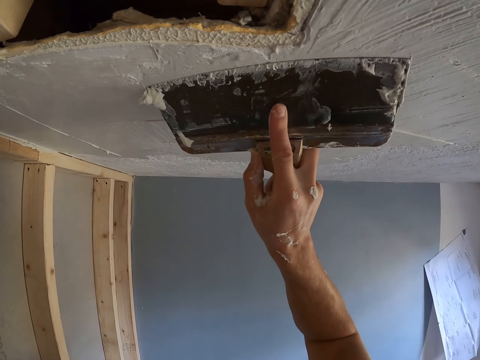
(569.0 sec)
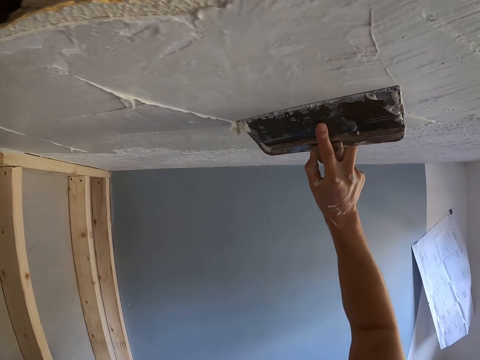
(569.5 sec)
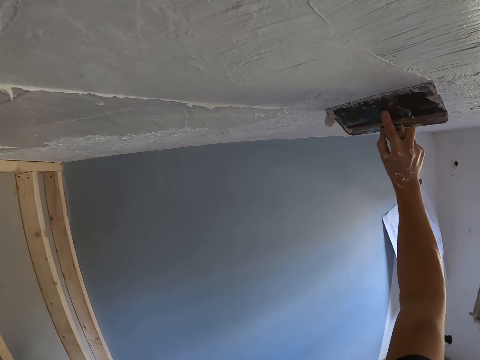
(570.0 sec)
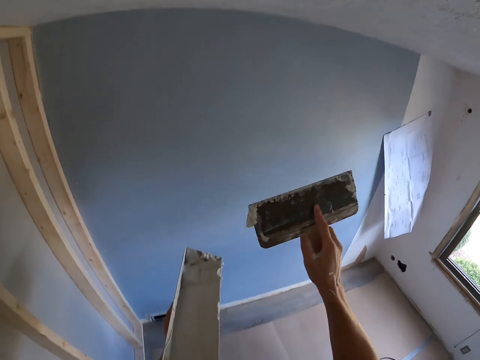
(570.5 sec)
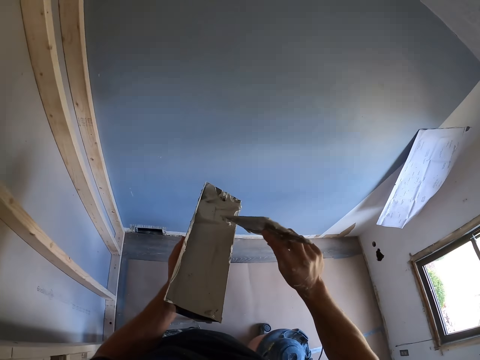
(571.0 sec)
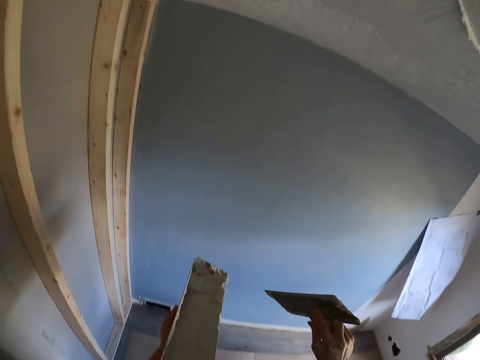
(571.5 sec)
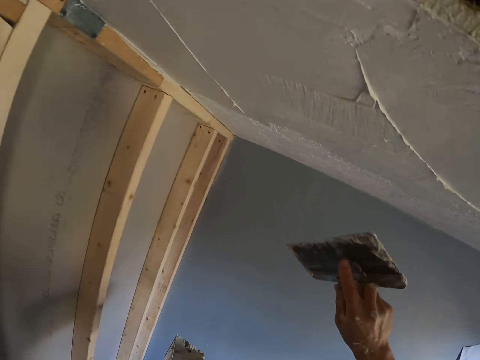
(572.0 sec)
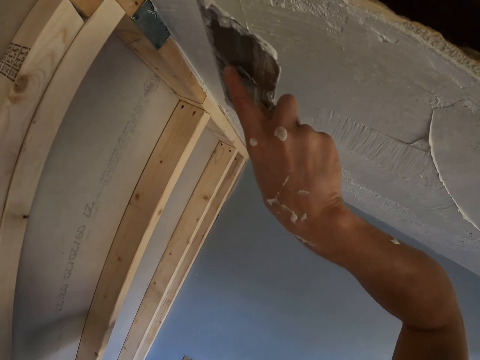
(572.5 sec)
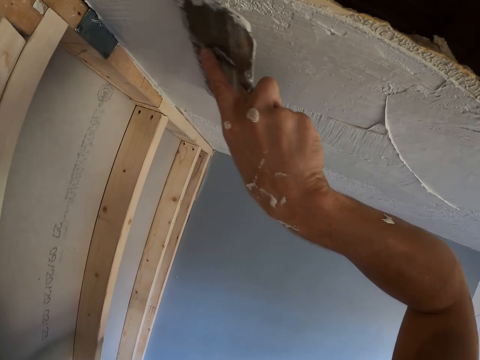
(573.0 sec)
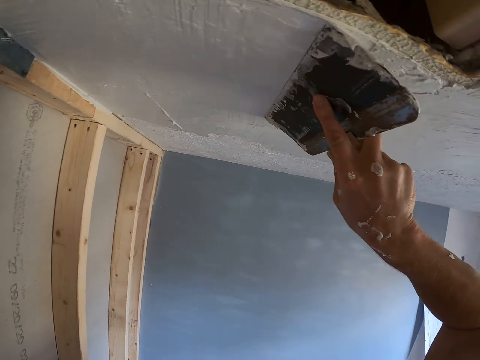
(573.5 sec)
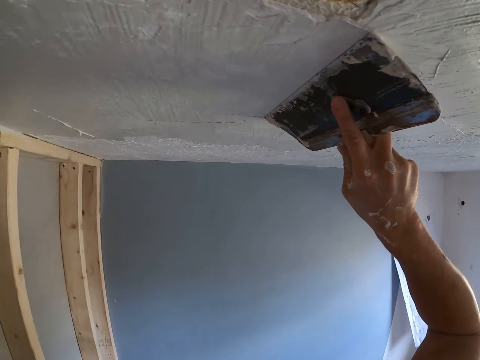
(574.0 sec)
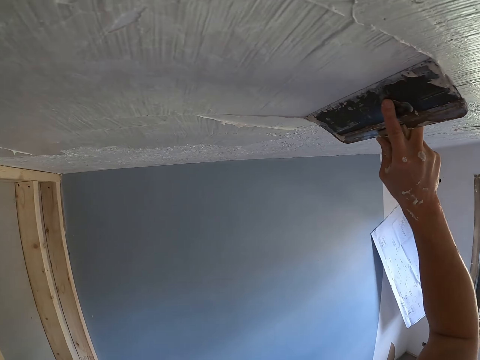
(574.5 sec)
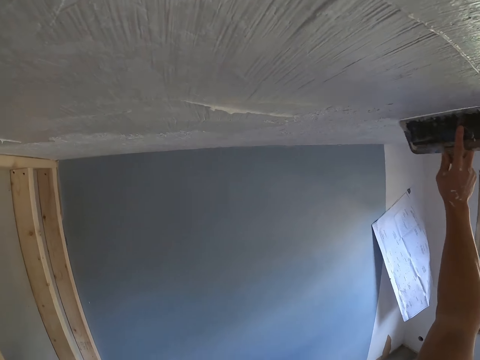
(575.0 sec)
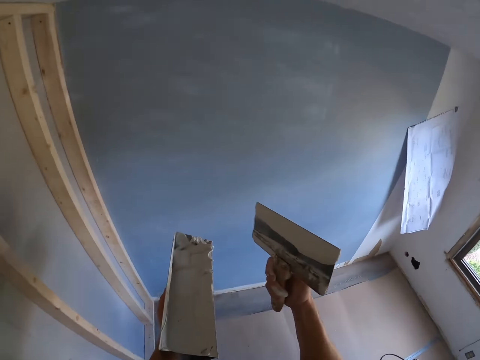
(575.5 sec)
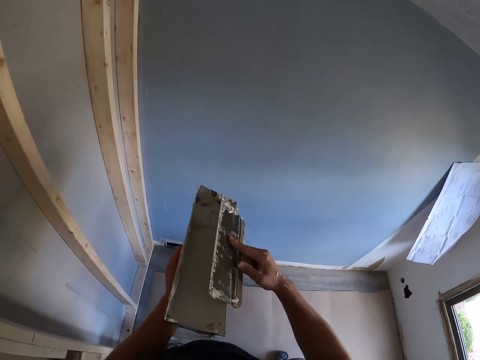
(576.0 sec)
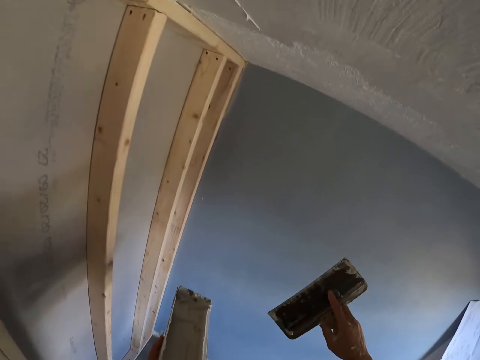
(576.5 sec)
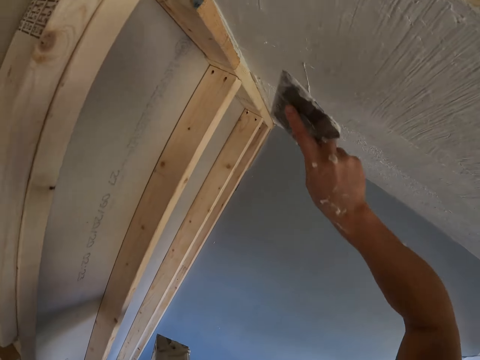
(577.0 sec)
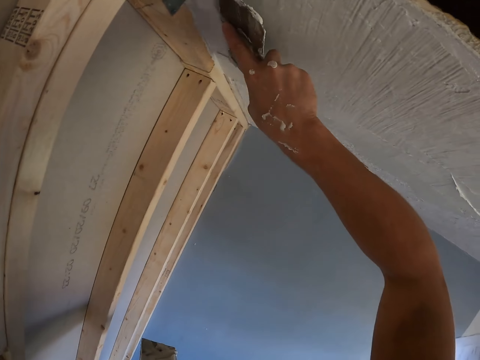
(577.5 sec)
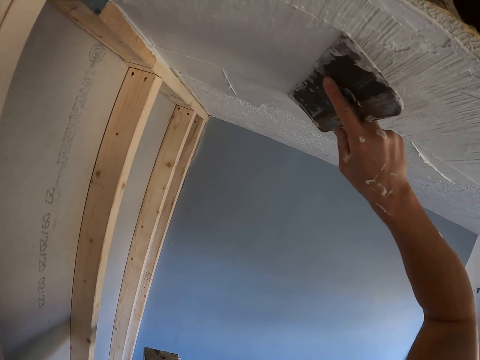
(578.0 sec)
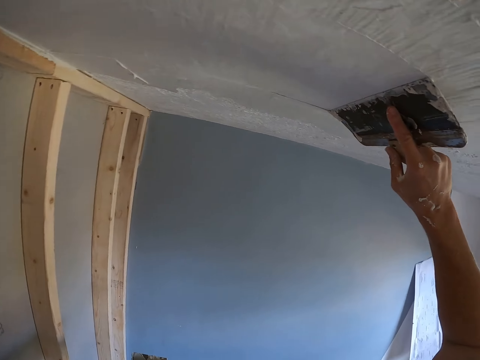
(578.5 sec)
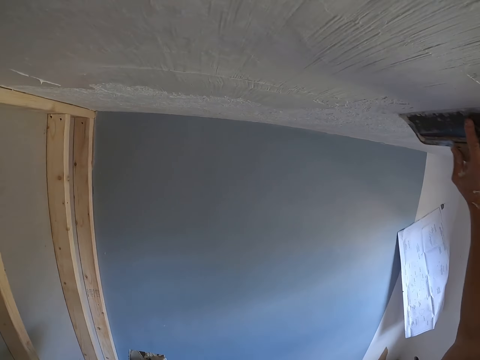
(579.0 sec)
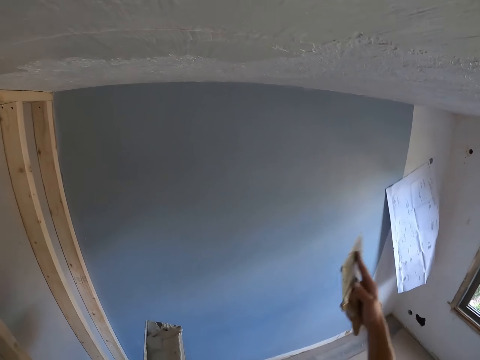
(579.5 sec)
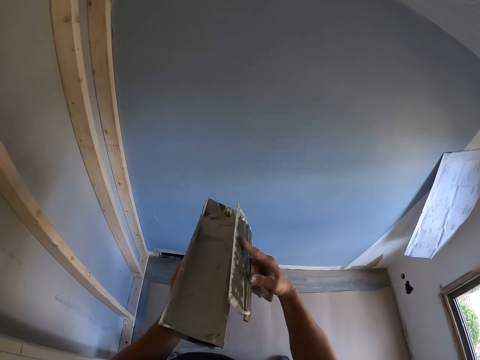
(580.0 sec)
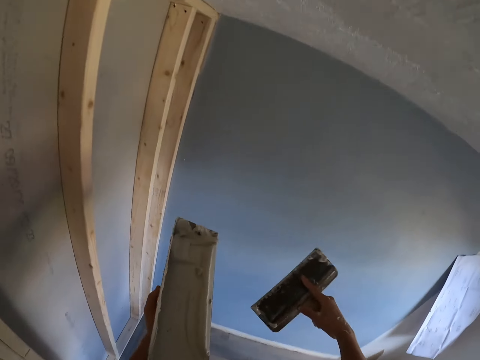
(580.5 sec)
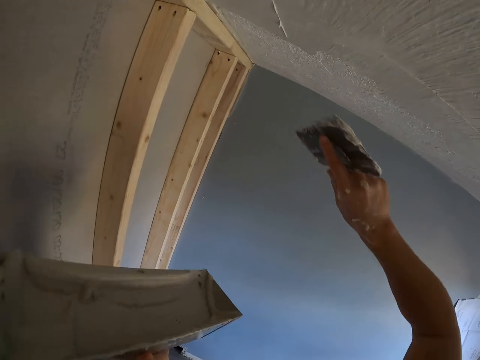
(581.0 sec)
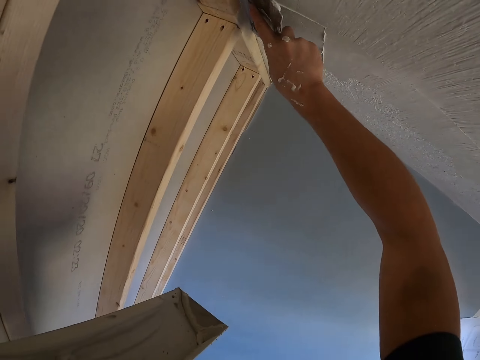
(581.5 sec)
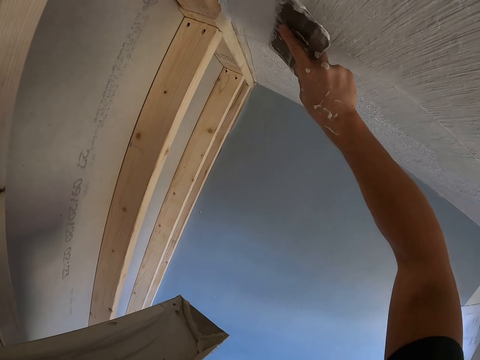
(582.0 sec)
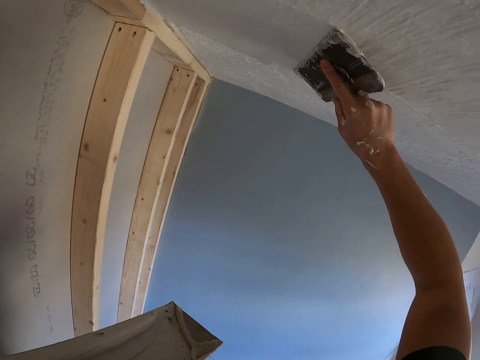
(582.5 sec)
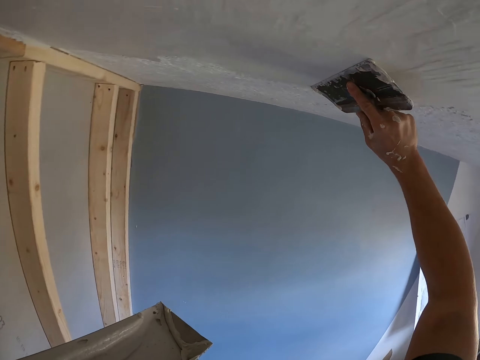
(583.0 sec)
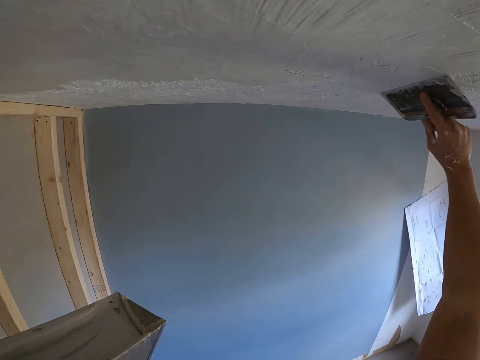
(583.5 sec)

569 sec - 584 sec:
The camera wearer removes excess paint from the spatula. They plaster the ceiling with a plastering spatula. They remove excess paint from the spatula. They plaster the ceiling with the plastering spatula.

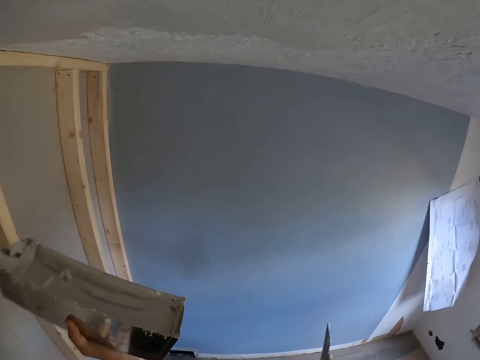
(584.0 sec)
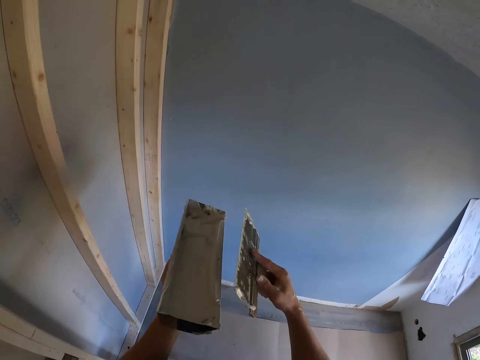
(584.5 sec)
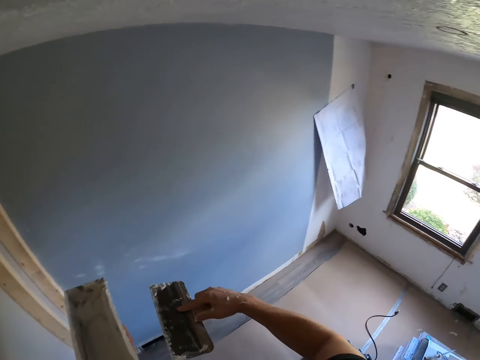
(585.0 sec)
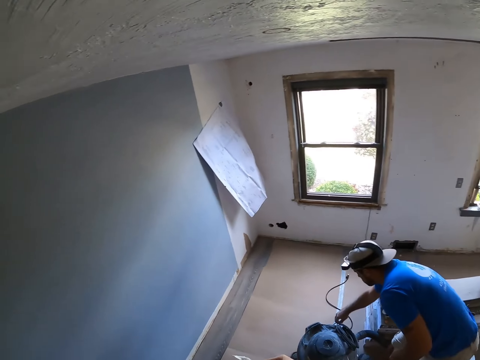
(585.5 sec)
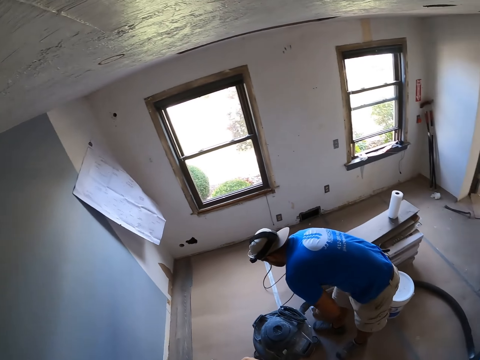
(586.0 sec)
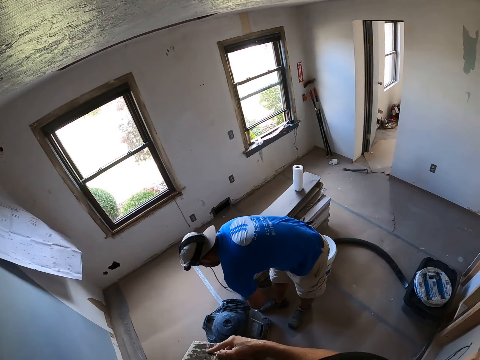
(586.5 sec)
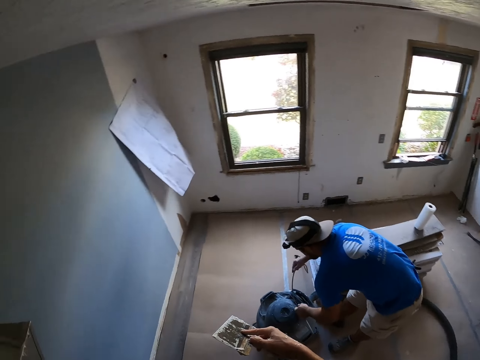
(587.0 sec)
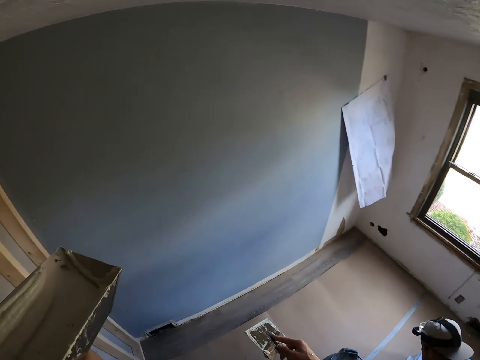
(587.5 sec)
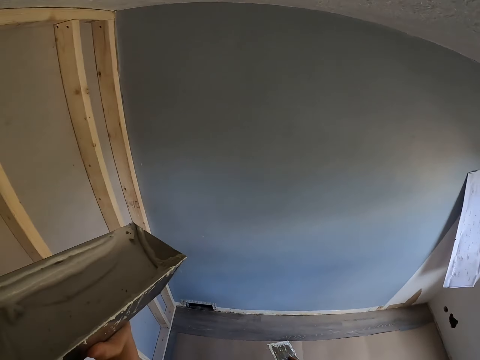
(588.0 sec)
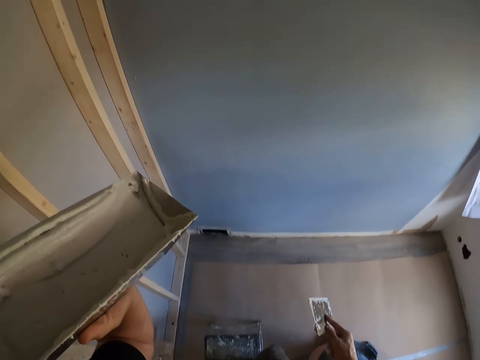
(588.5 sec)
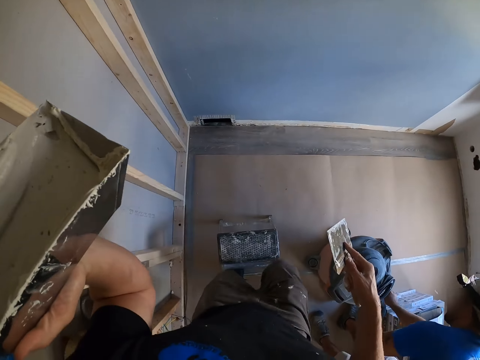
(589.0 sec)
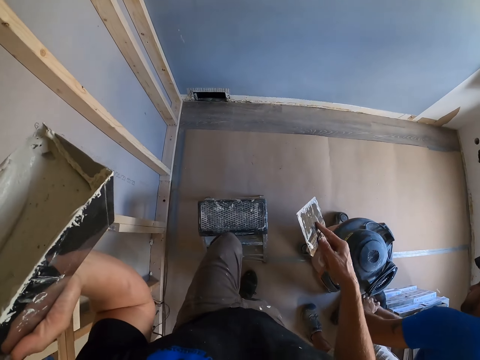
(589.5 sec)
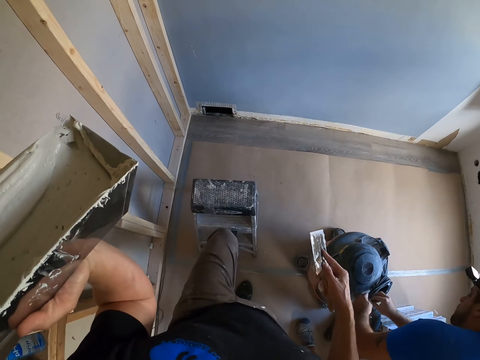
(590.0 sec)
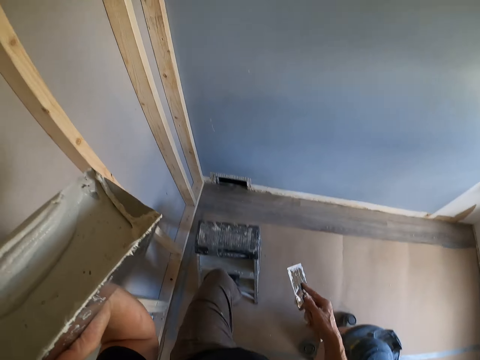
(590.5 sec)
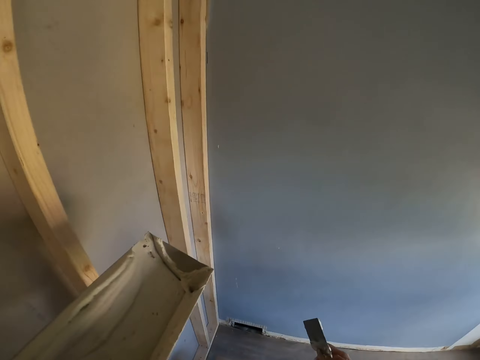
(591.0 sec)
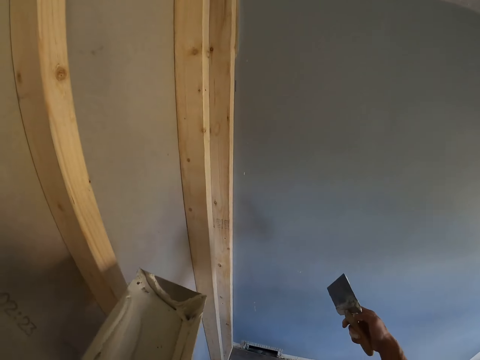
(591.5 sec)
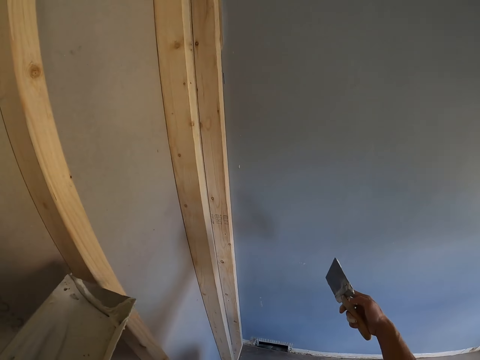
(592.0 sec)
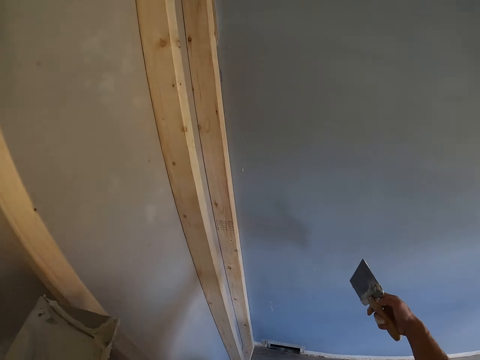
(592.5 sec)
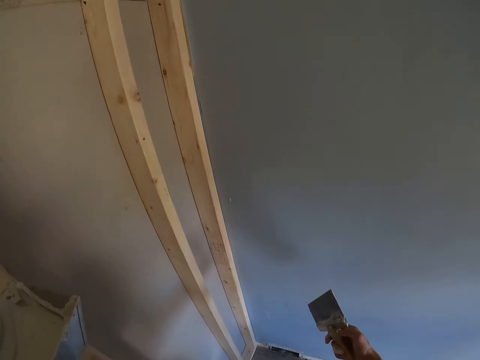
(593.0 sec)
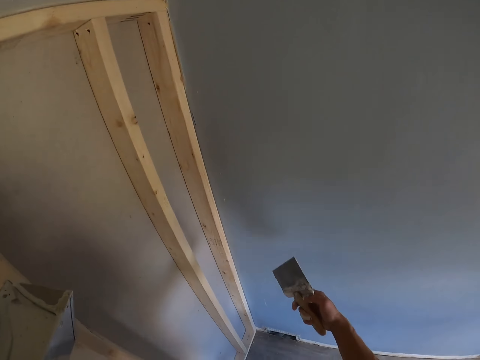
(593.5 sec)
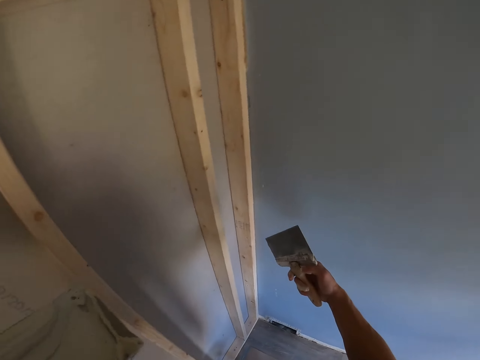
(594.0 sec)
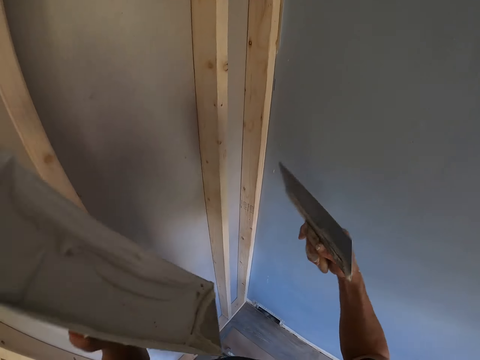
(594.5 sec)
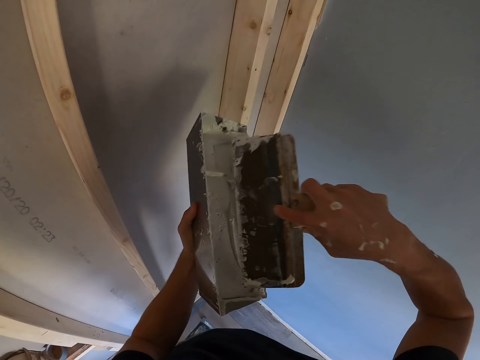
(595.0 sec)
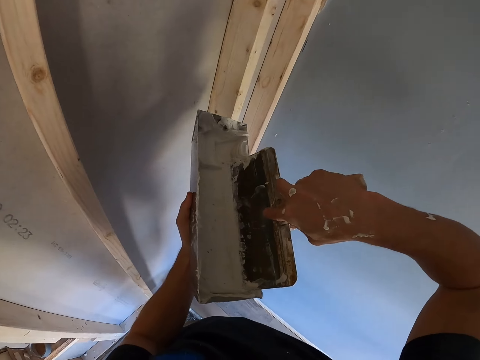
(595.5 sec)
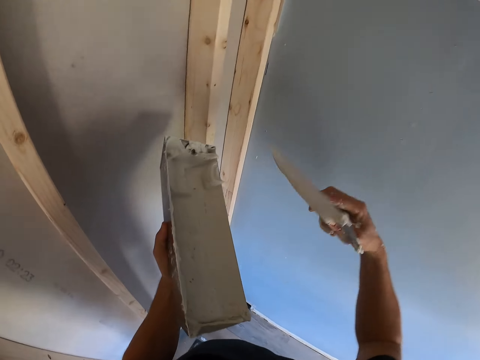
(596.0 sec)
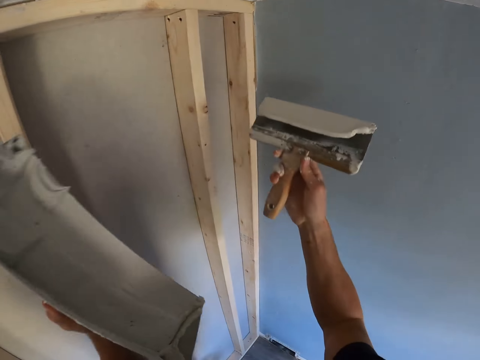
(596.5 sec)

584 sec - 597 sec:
The camera wearer removes excess paint from the spatula. They look at a man. The man rolls the cord of something. The camera wearer holds a container with filler and holds a scraper with filler. They hold the container with filler and hold the scraper with filler again, and get off a ladder. They move the ladder, hold the container with filler and hold the scraper with filler. They hold the container with filler and hold the scraper with filler, and get on the ladder. They dip the scraper in the filler container.
